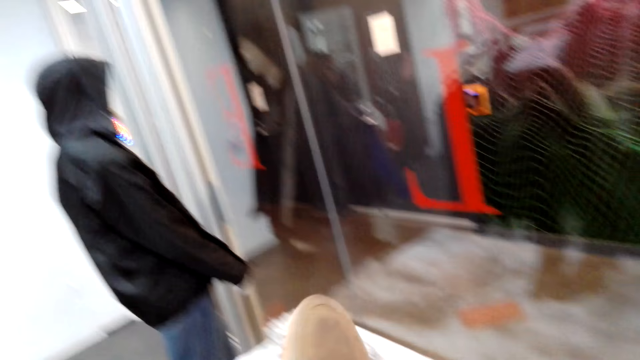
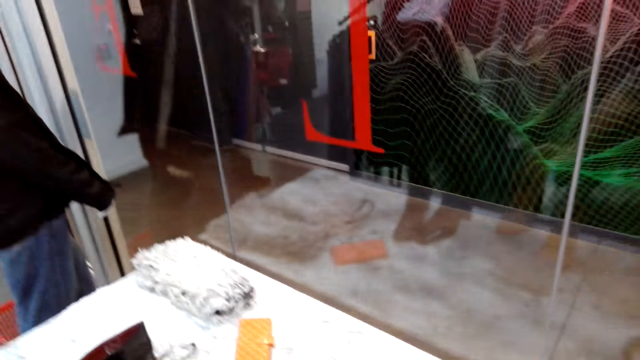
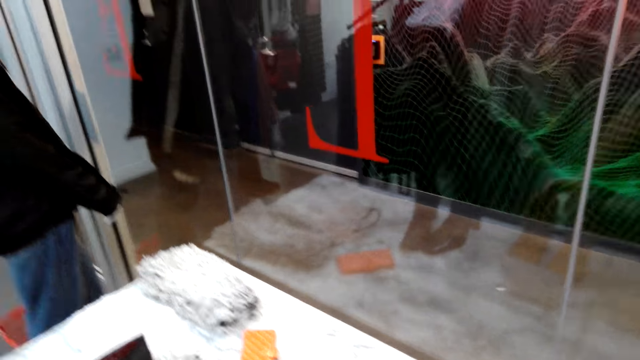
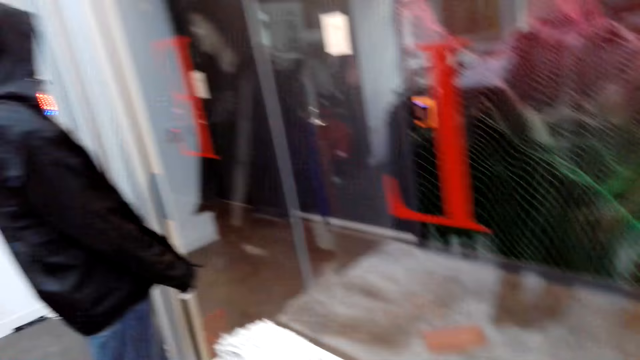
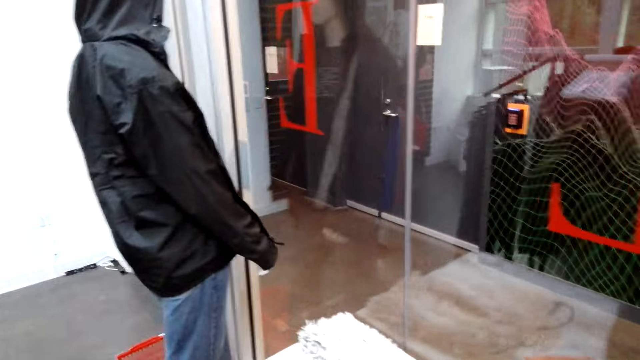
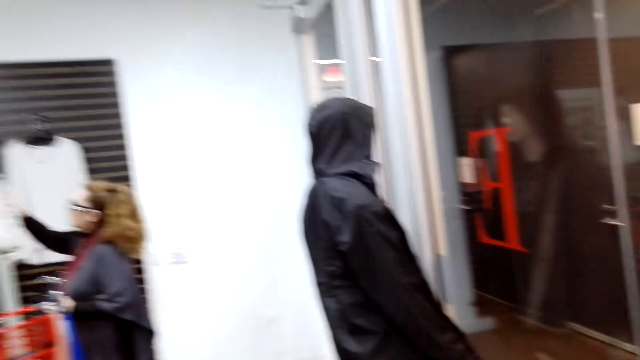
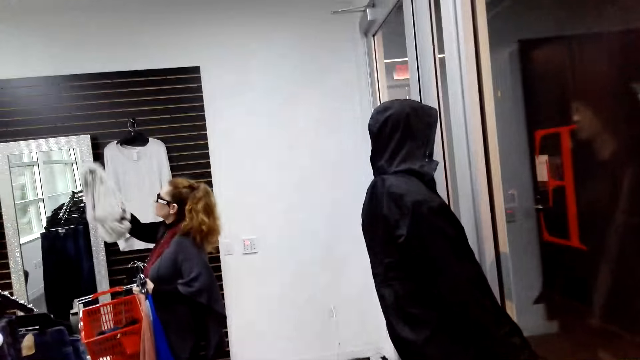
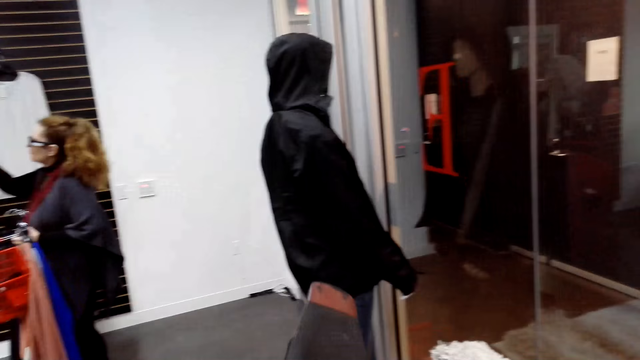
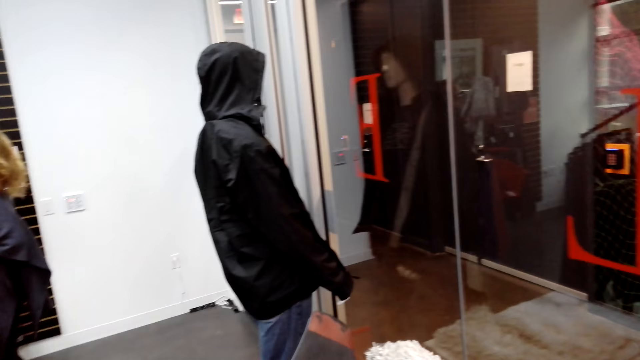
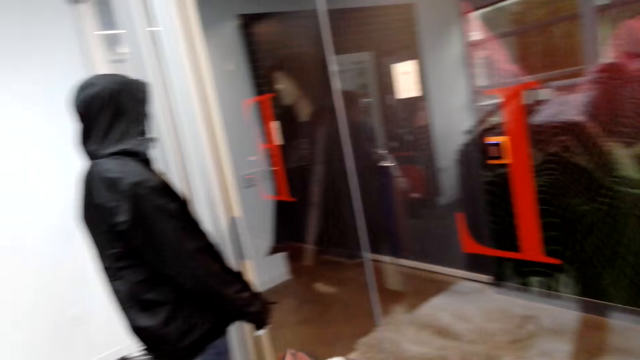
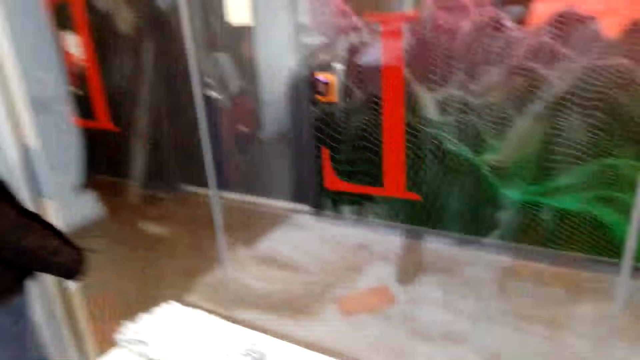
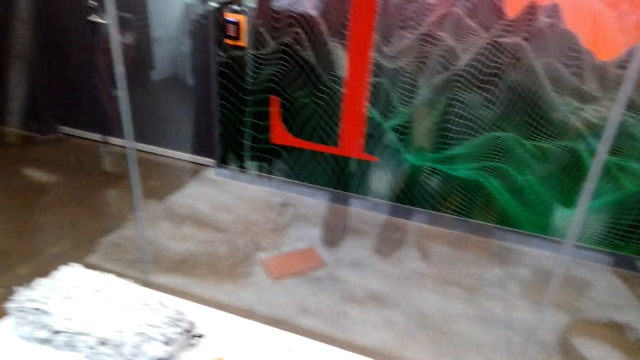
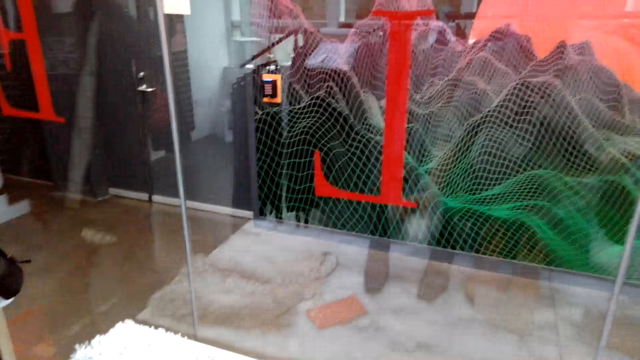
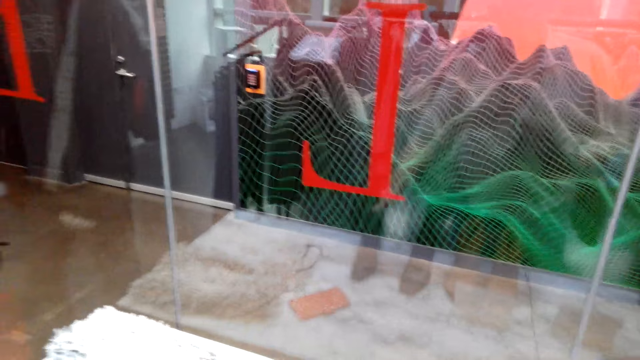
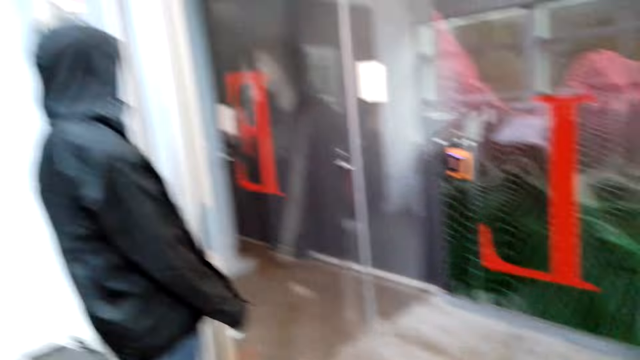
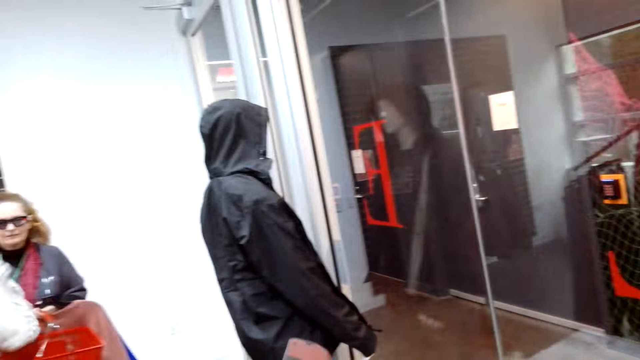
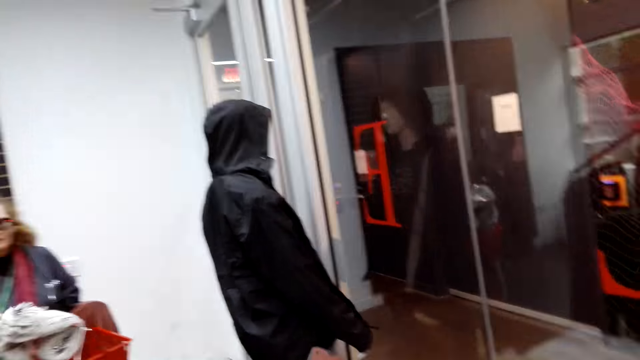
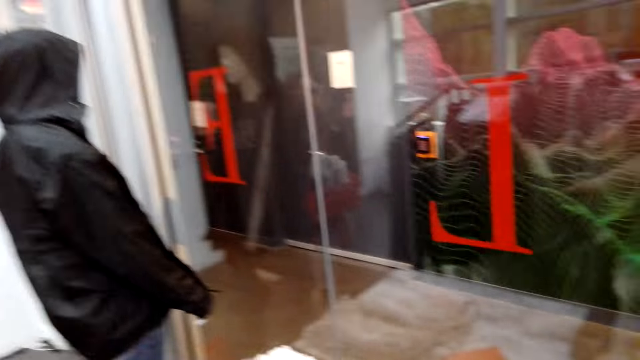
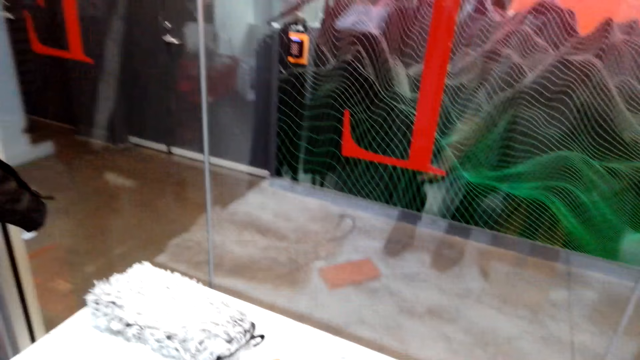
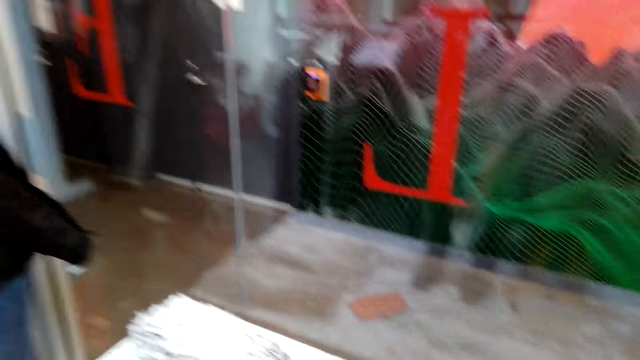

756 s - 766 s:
The camera wearer picks up the hat. They hold a shoe. They turn around. A man holds a cloth on a hanger. The camera wearer looks around. They turn around.

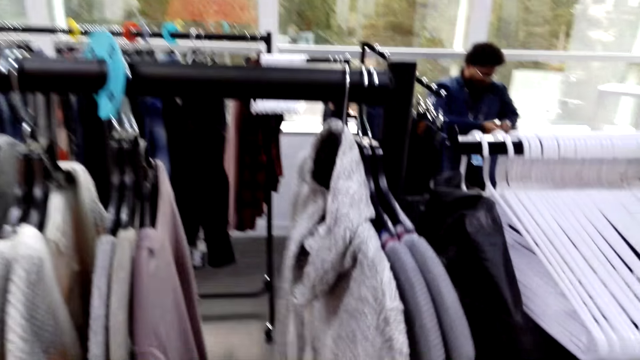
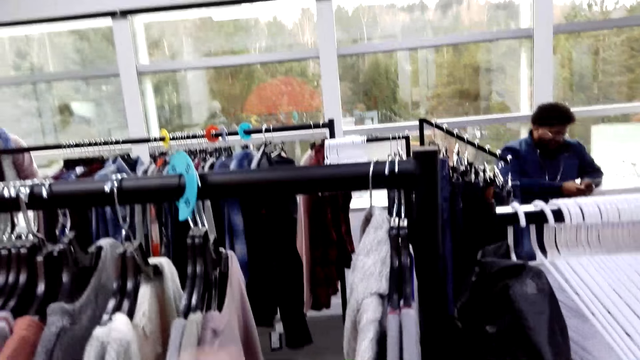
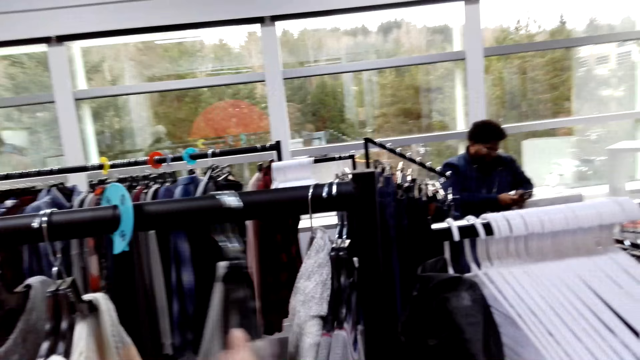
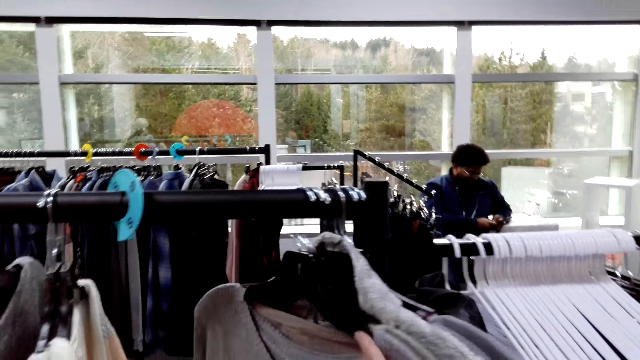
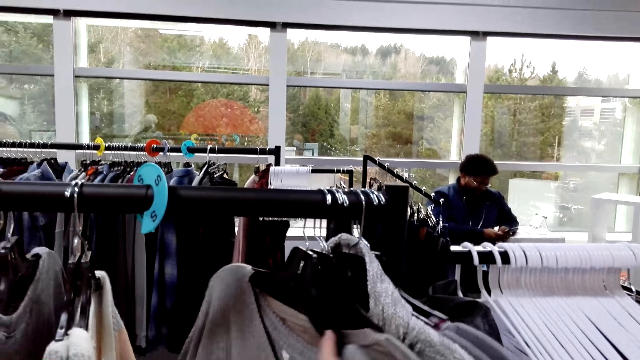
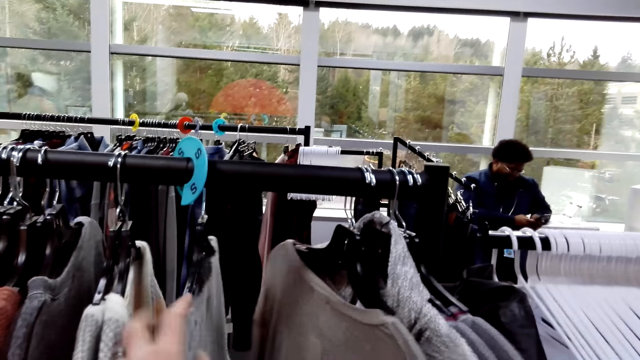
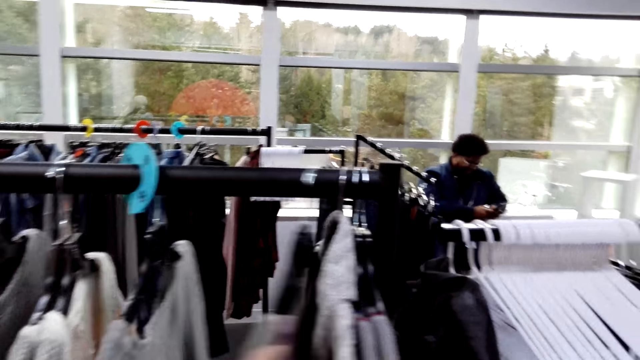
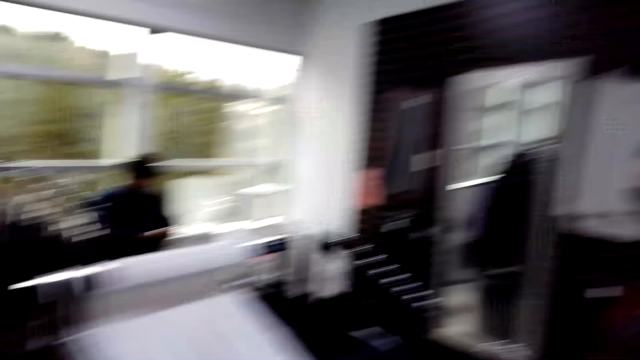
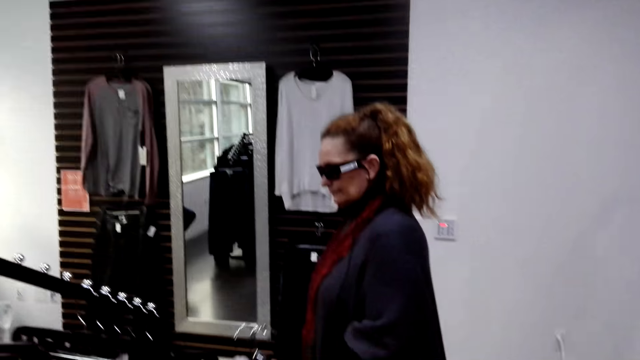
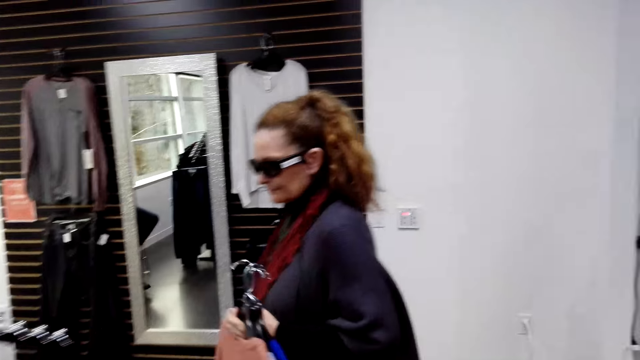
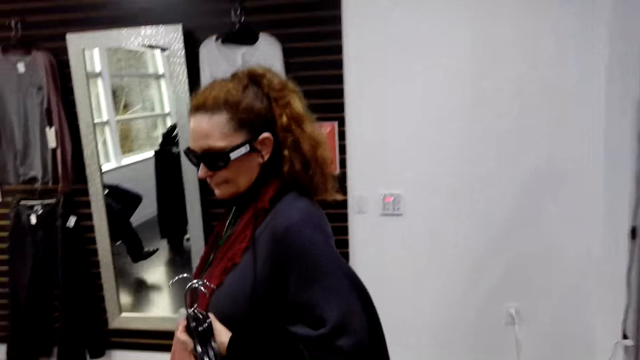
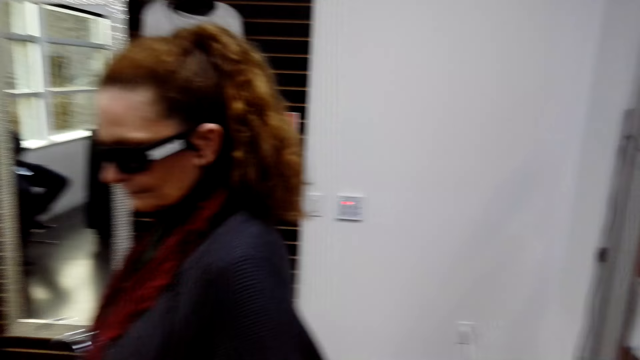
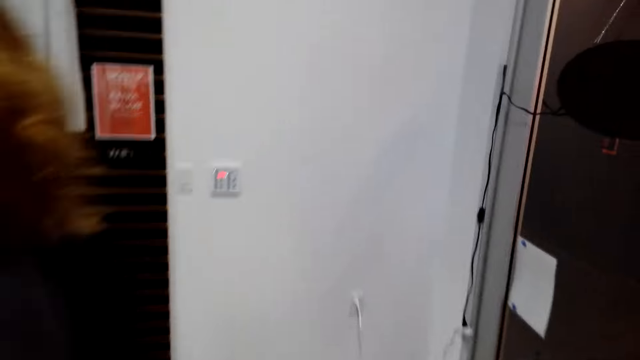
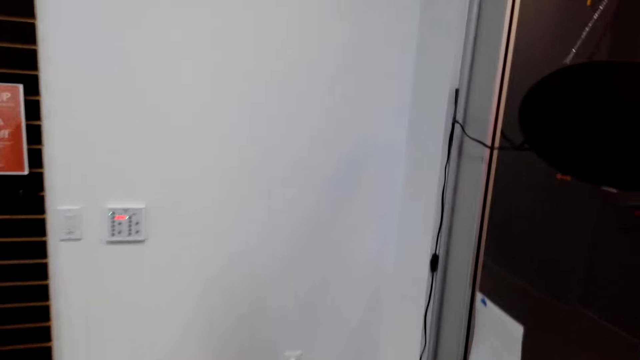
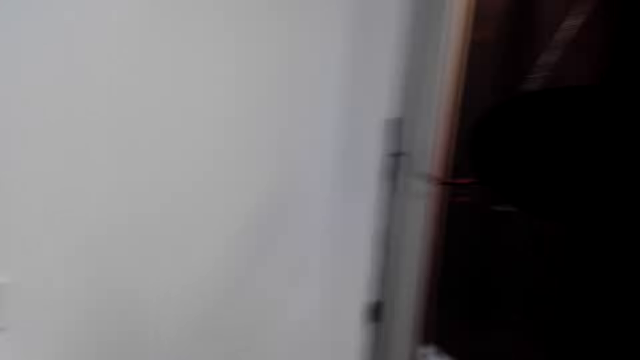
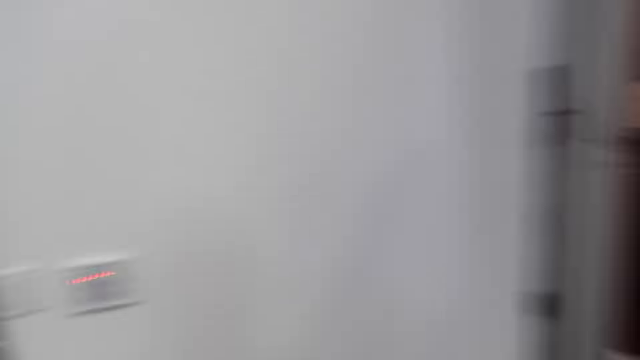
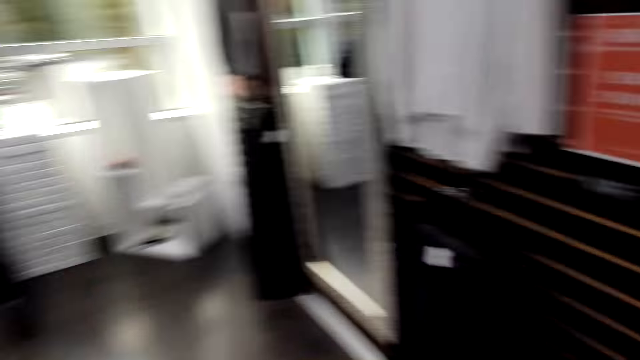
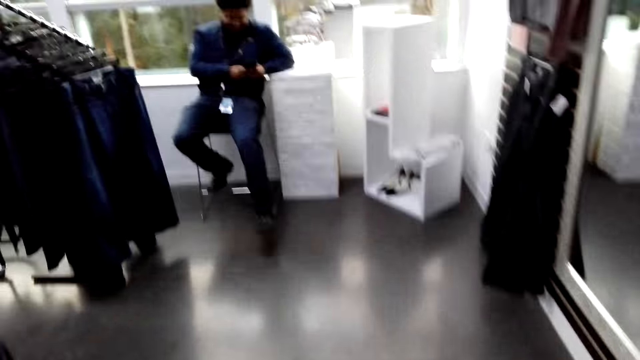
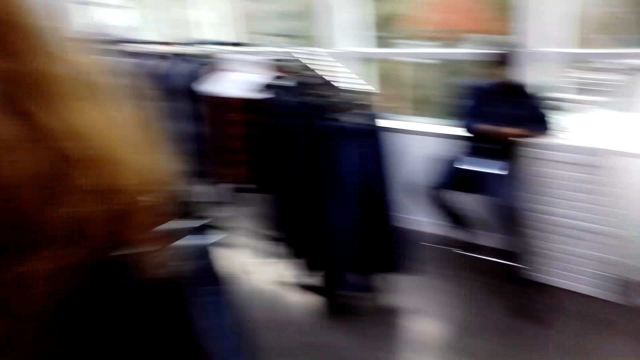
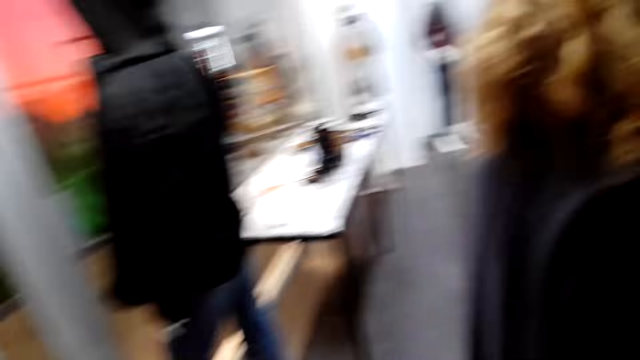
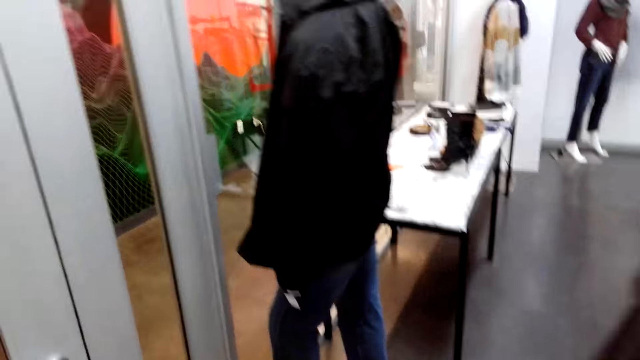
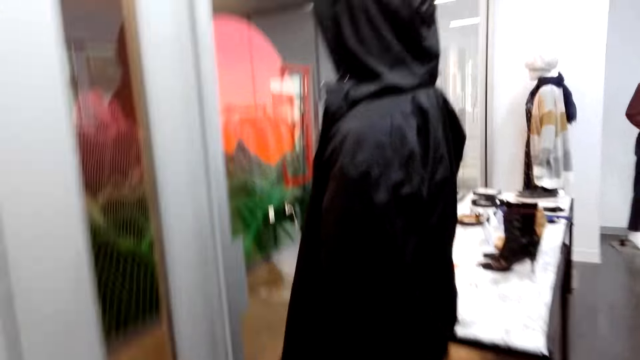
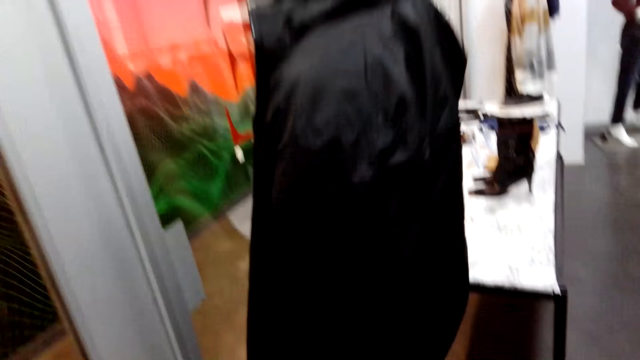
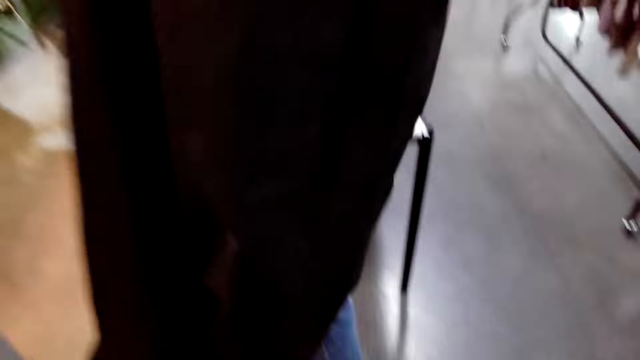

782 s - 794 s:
The camera wearer turns around. They check the cloth. They adjust the cloths on the hangers. They move the cloth. They turn around. They walk around. They turn around. A man holds a phone. The camera wearer turns around.
